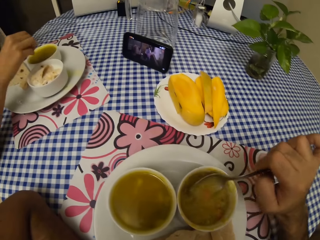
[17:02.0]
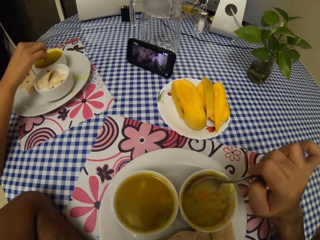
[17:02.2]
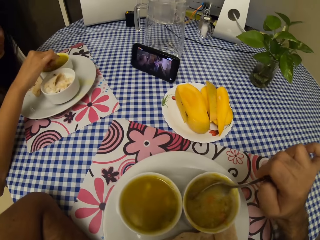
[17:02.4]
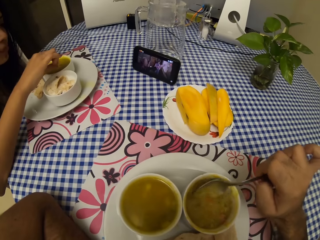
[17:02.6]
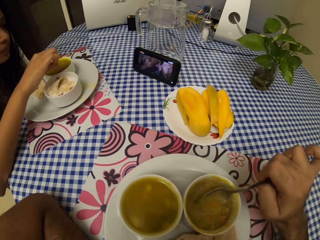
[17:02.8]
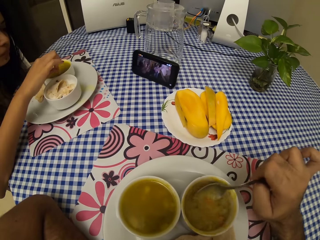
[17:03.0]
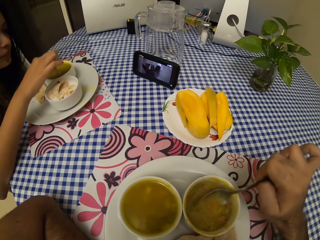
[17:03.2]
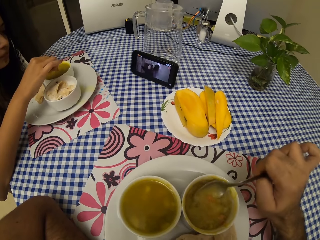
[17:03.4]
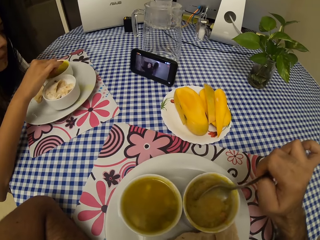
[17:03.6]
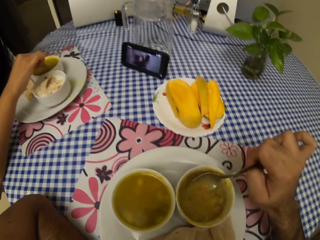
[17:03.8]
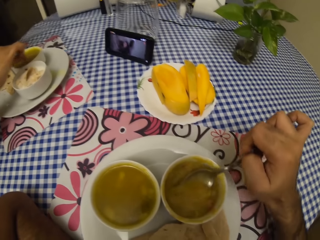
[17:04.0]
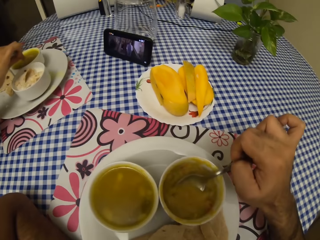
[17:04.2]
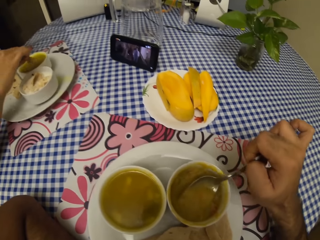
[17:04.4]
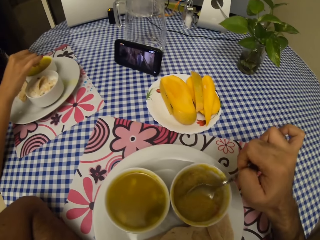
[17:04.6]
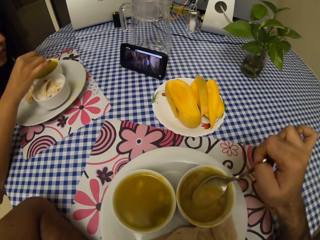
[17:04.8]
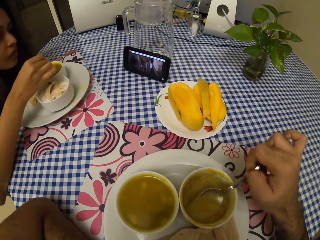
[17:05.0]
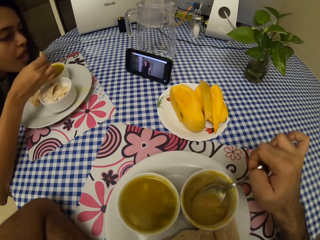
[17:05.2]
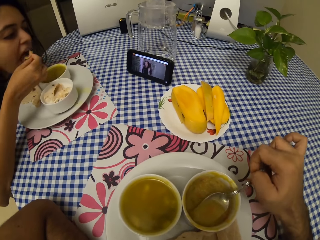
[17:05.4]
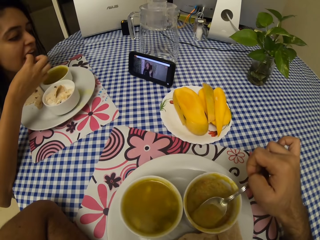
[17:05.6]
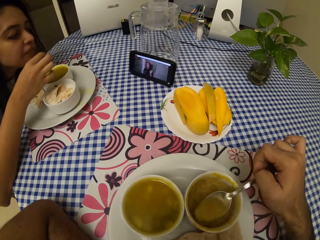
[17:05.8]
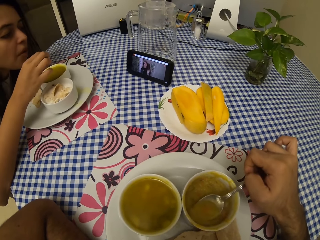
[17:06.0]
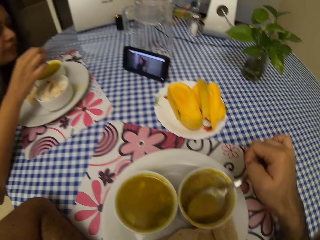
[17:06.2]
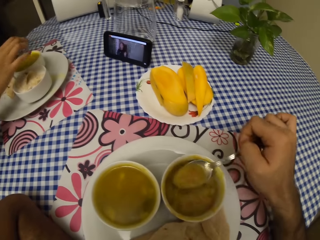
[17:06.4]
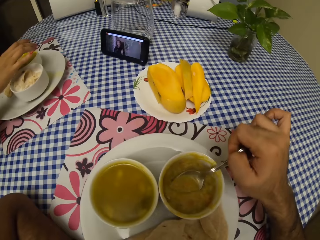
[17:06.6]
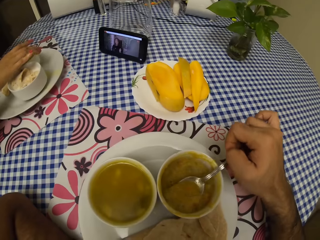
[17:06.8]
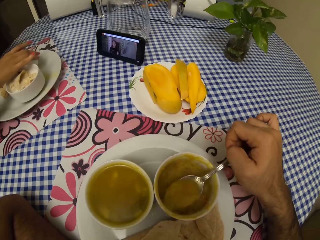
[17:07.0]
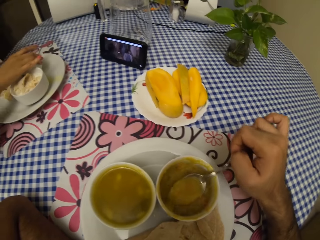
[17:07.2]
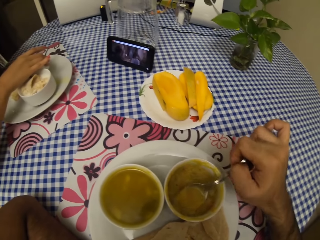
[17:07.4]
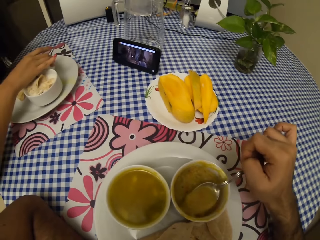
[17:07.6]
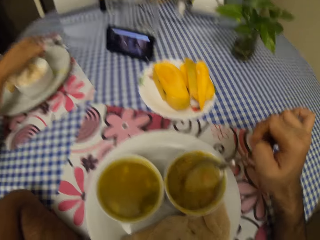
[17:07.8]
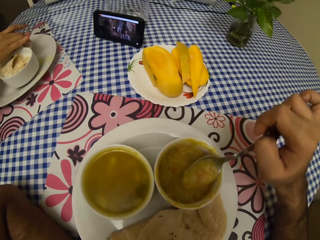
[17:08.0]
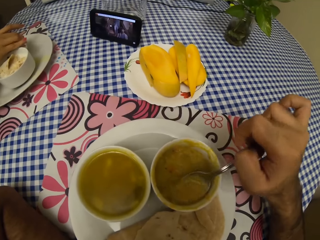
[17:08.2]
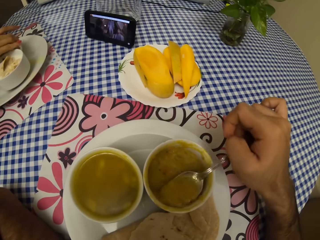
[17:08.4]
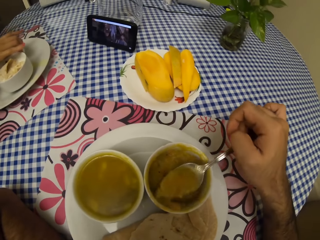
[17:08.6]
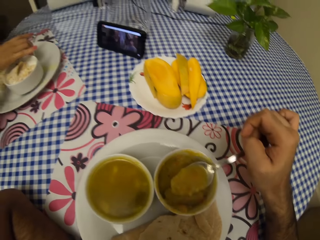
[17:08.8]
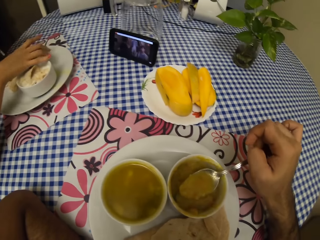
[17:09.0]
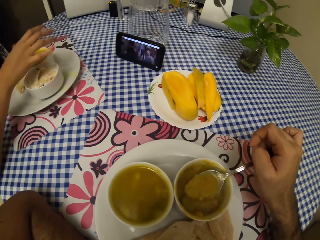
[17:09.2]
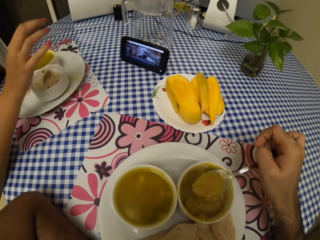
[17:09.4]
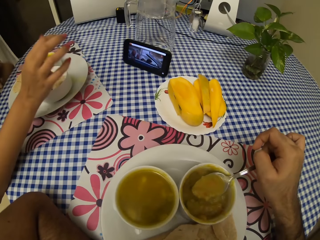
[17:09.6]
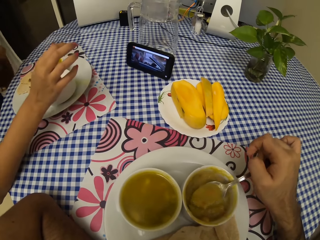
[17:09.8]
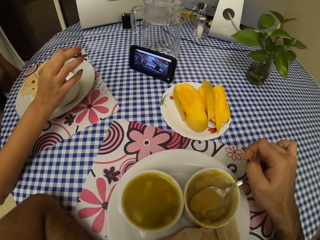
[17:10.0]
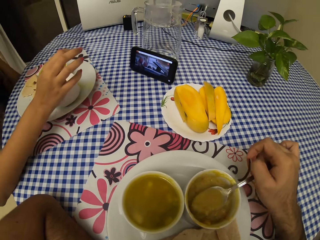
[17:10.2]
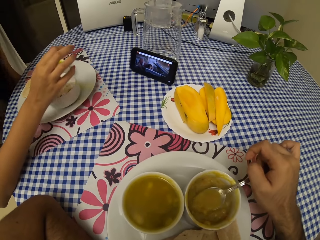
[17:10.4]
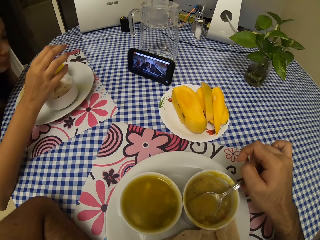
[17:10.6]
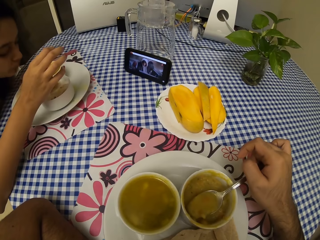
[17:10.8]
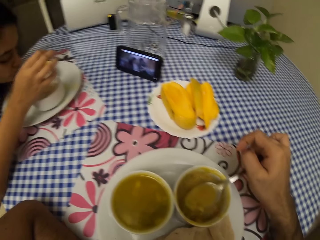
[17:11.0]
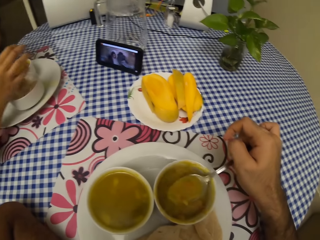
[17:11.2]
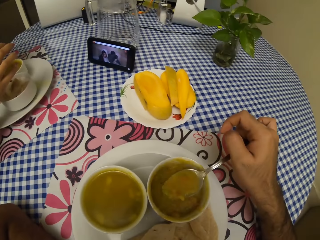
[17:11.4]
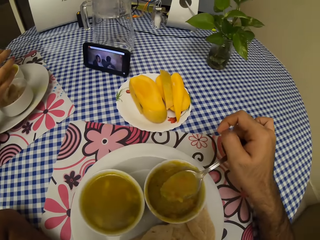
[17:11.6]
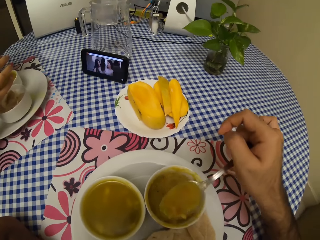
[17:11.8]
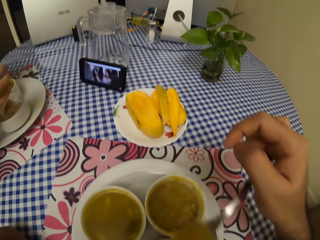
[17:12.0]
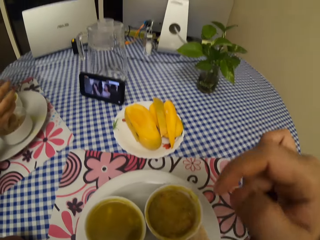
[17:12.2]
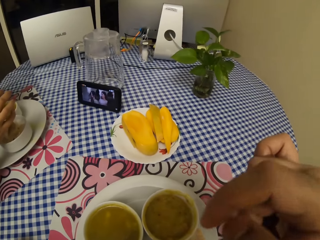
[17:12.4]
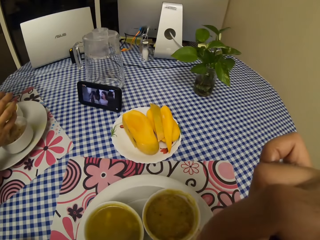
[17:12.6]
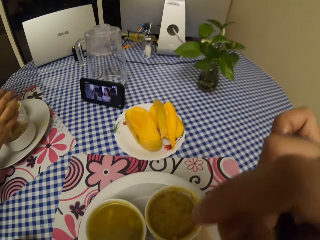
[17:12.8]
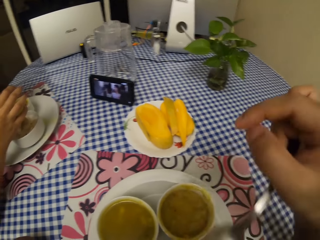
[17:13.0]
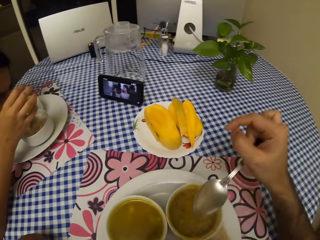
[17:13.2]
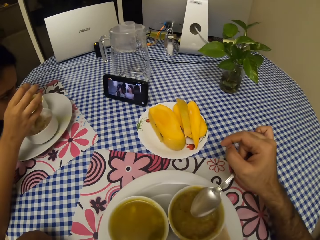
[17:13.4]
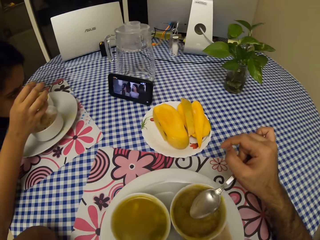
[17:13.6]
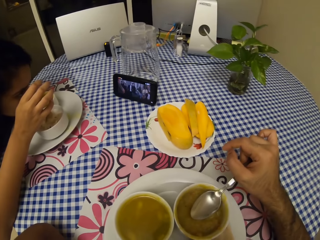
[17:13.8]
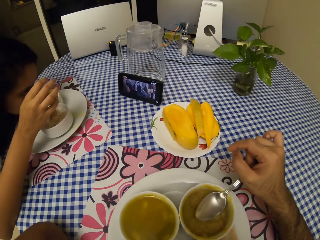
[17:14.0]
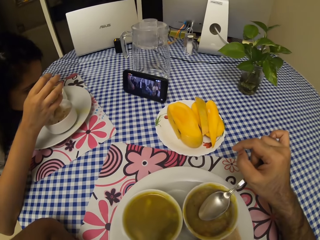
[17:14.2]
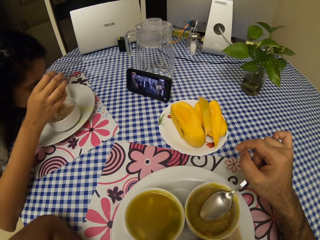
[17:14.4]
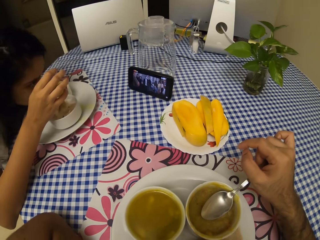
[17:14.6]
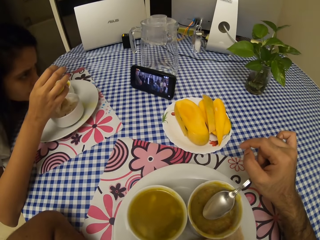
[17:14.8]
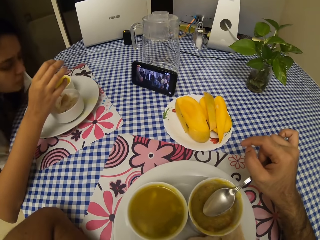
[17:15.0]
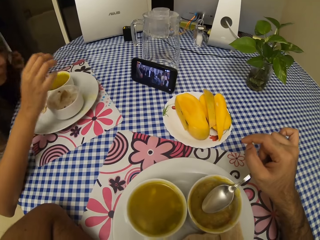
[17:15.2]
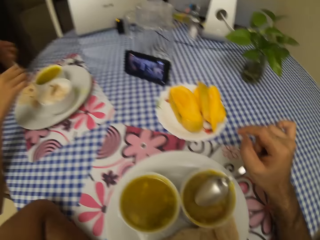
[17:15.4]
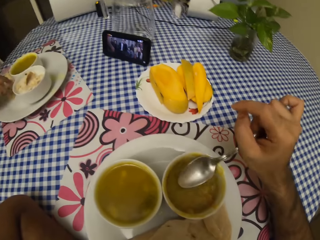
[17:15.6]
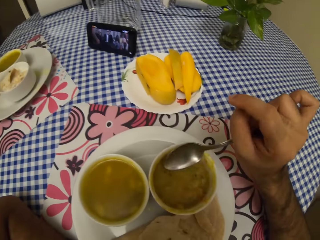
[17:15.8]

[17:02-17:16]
The camera wearer scoops food. They eat the food with a spoon. They put the spoon in the bowl.

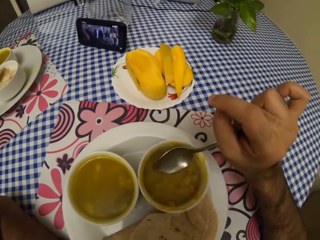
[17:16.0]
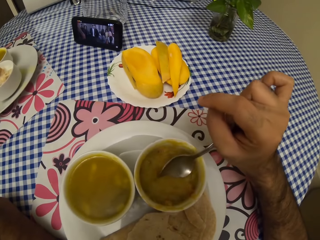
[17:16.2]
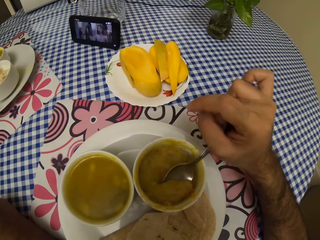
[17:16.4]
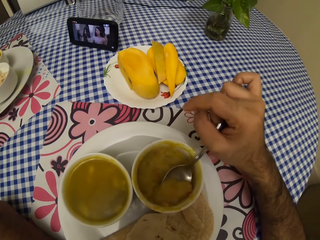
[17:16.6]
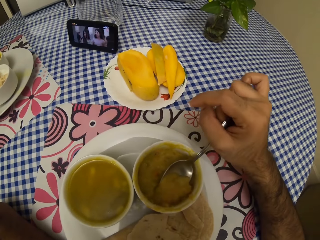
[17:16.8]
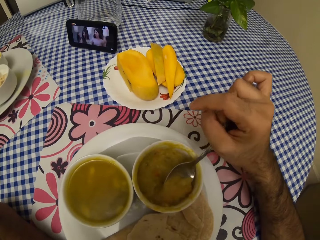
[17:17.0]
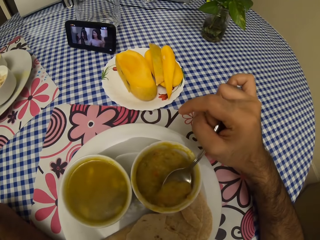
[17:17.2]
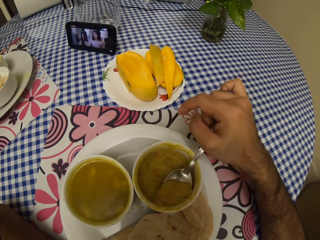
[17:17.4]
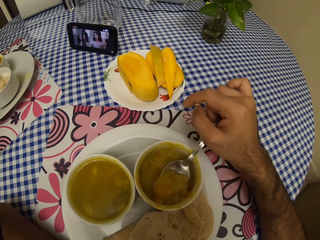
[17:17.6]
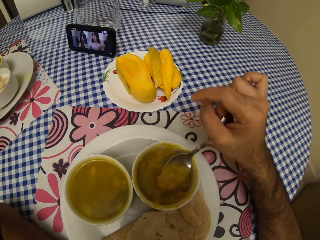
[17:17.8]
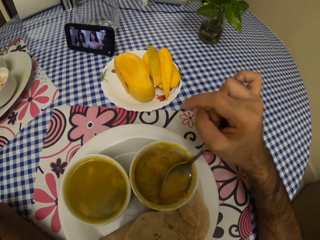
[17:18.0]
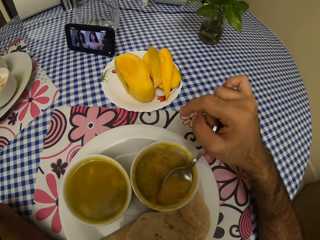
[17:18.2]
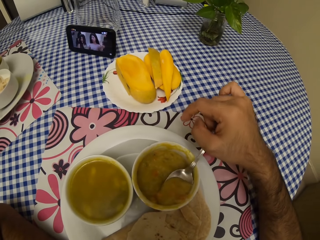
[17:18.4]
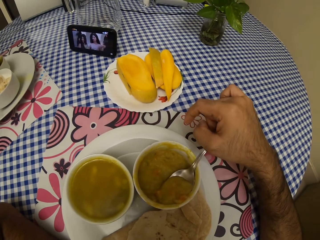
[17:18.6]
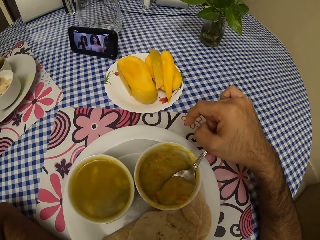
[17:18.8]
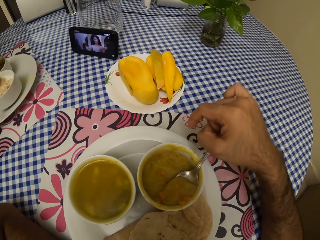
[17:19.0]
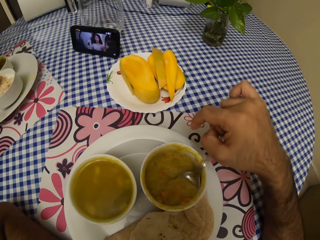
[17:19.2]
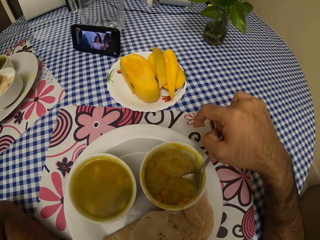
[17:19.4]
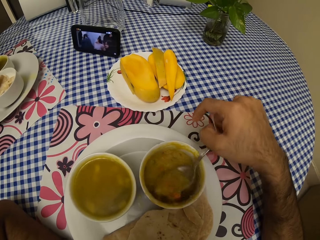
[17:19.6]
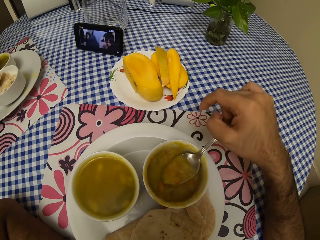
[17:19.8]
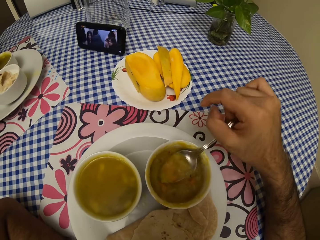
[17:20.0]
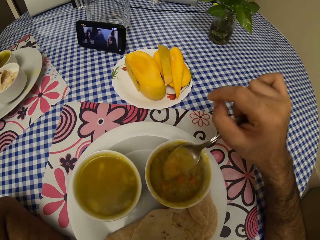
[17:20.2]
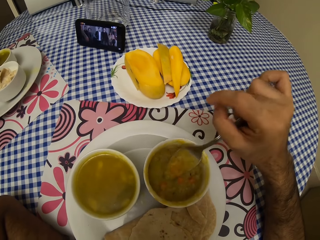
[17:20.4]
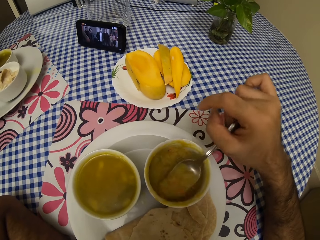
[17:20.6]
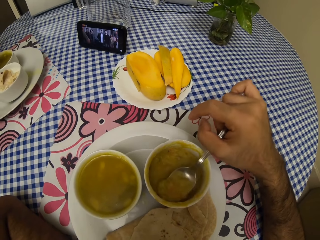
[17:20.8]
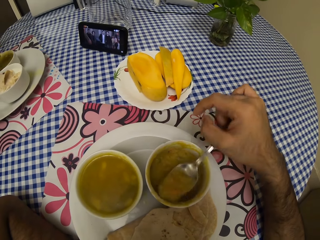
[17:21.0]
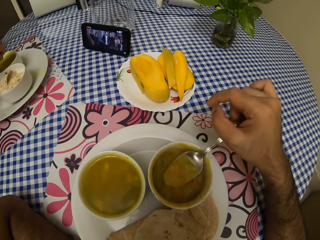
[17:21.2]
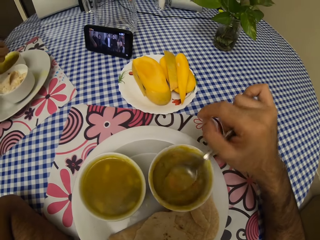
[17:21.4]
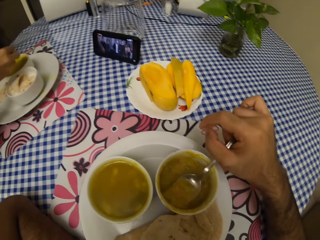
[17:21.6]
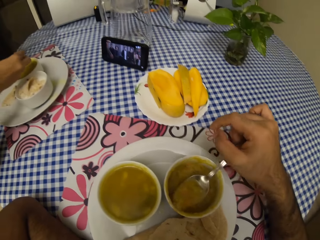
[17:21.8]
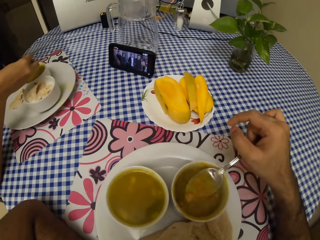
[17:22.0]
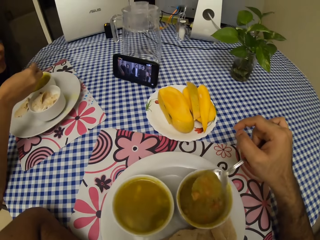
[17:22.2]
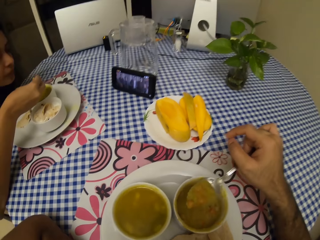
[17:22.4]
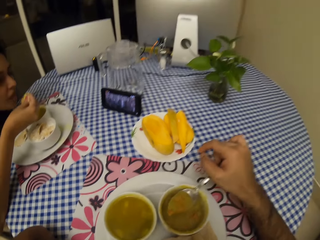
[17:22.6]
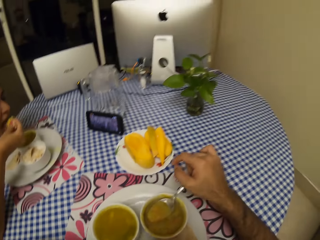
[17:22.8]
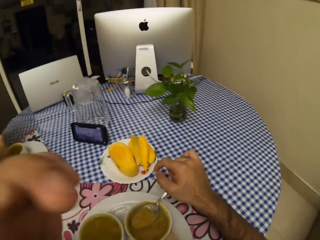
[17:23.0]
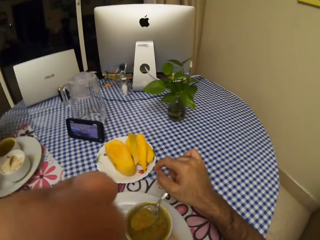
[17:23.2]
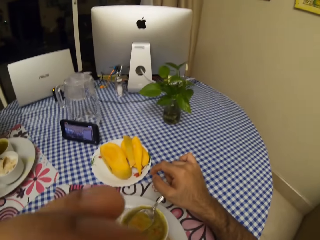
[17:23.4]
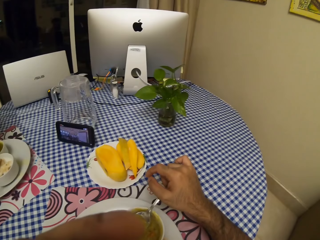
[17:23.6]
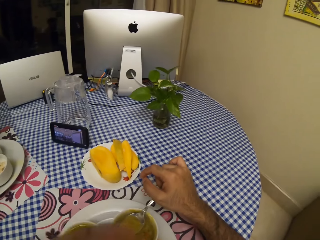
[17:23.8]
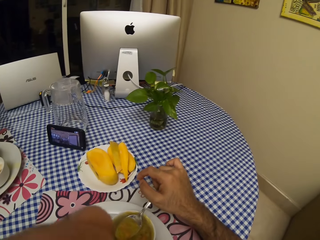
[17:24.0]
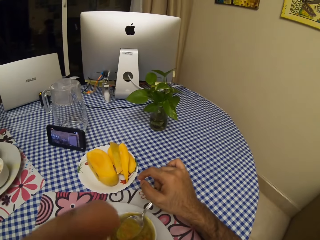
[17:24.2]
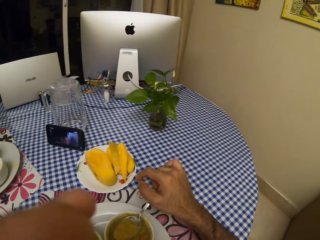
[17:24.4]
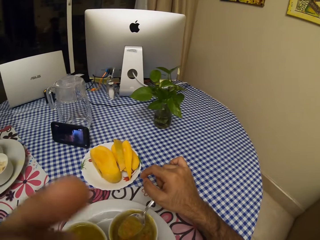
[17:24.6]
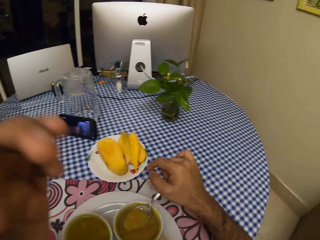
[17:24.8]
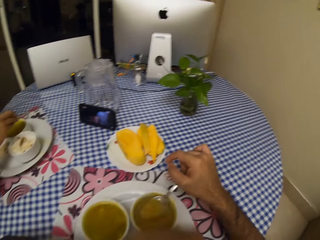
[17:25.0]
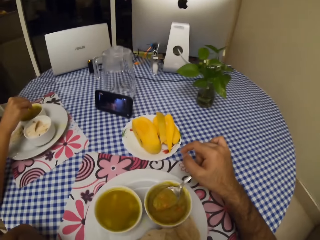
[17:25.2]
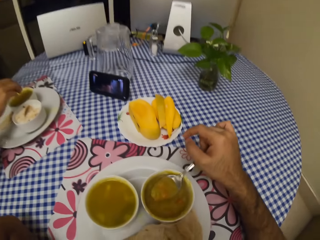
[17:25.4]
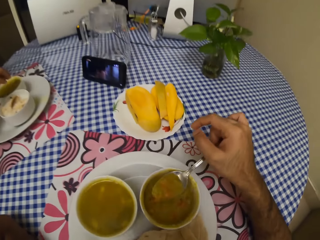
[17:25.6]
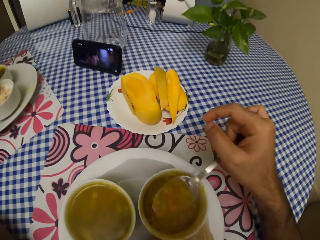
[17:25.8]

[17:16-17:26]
The camera wearer scoops food. They wipe the face.
